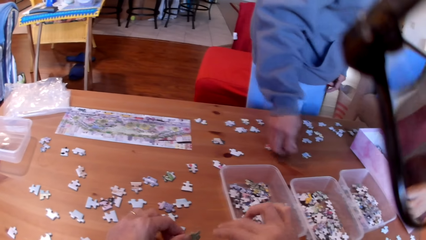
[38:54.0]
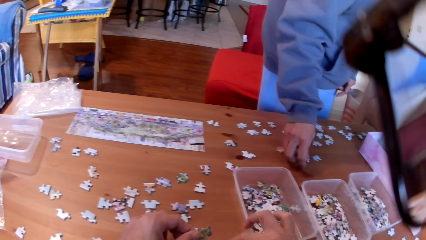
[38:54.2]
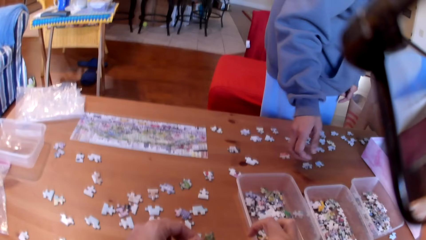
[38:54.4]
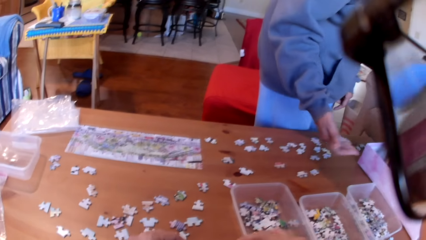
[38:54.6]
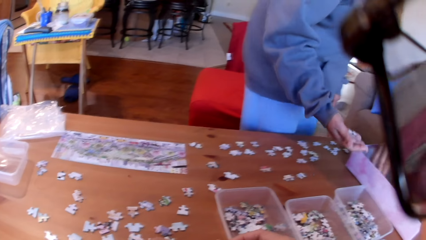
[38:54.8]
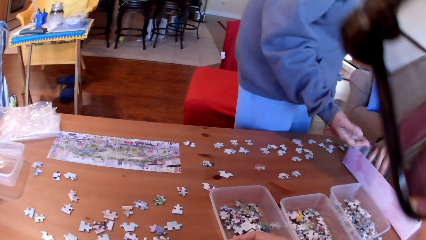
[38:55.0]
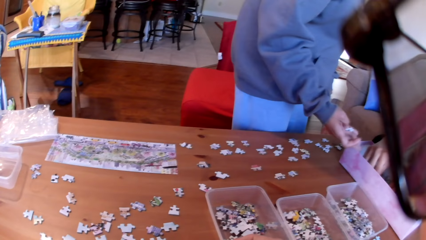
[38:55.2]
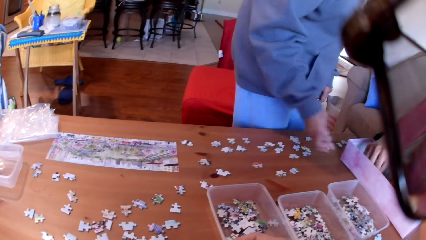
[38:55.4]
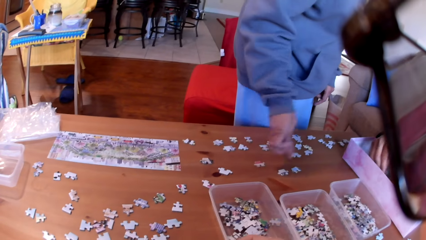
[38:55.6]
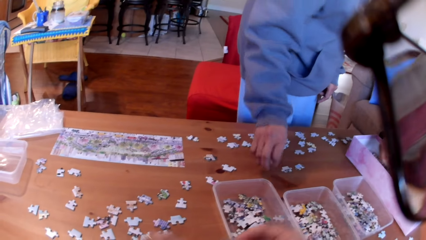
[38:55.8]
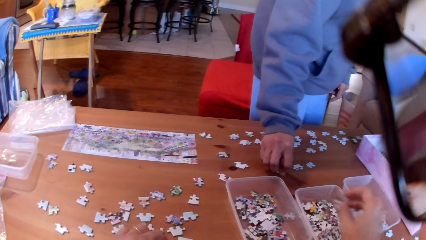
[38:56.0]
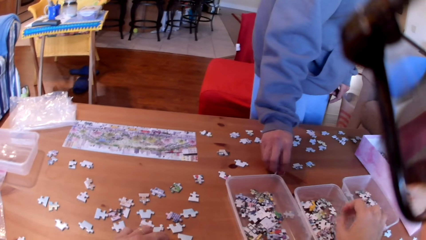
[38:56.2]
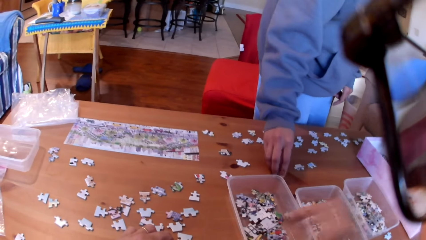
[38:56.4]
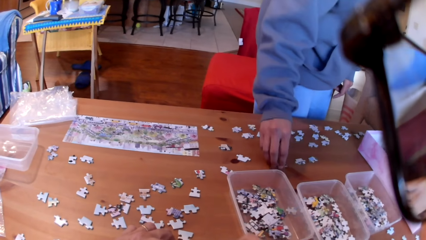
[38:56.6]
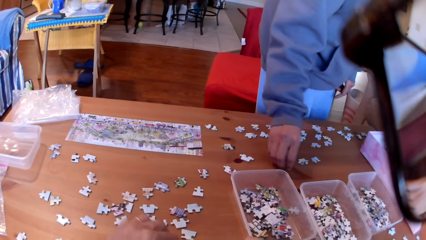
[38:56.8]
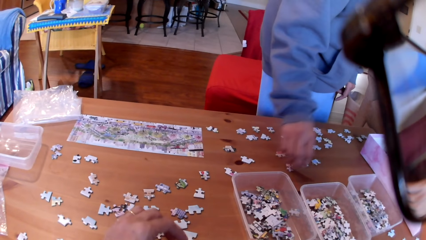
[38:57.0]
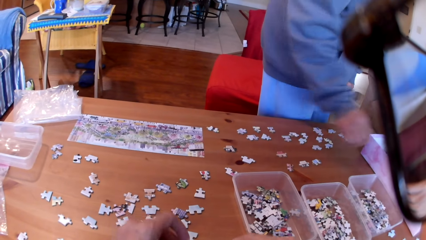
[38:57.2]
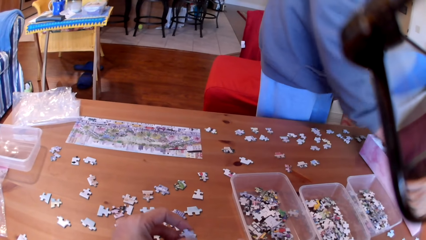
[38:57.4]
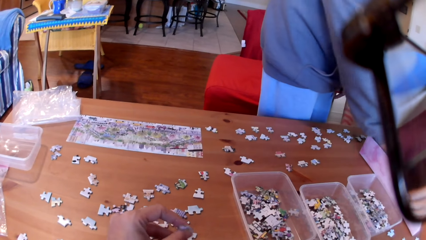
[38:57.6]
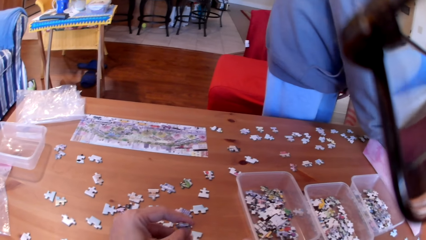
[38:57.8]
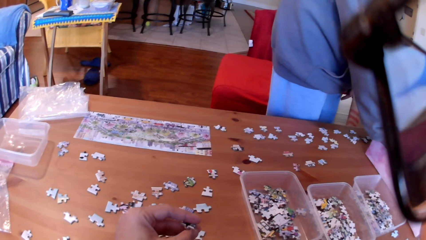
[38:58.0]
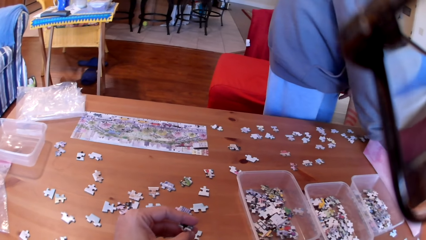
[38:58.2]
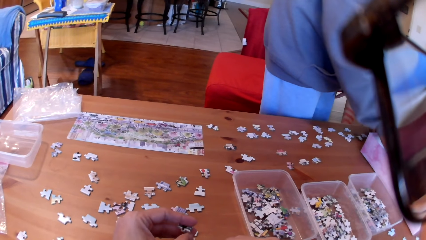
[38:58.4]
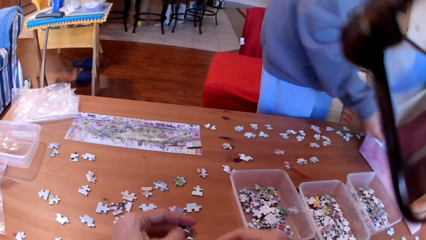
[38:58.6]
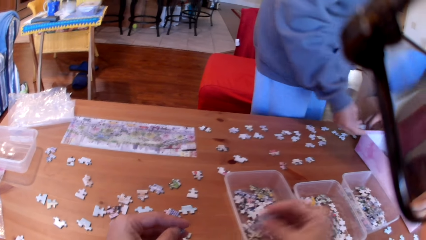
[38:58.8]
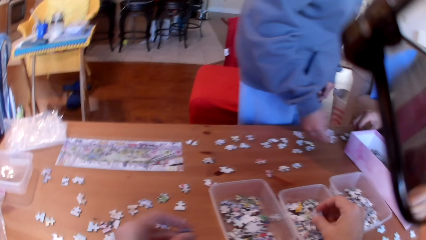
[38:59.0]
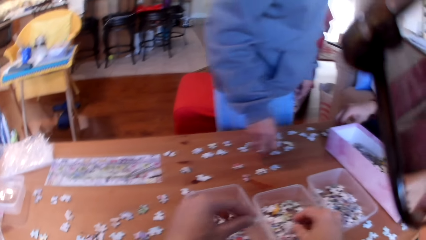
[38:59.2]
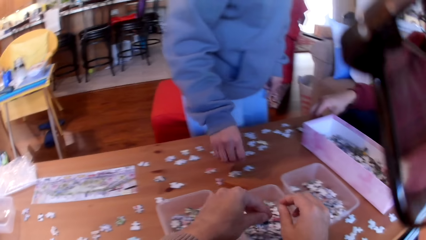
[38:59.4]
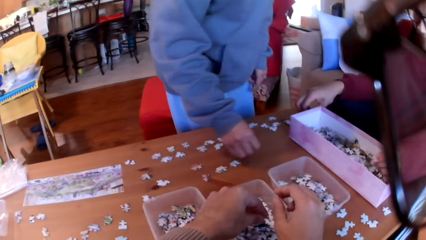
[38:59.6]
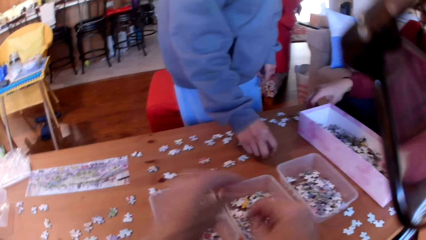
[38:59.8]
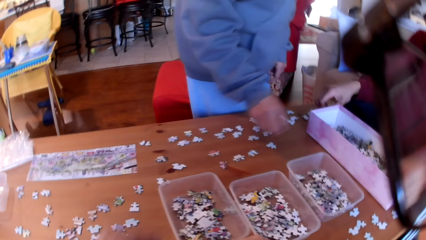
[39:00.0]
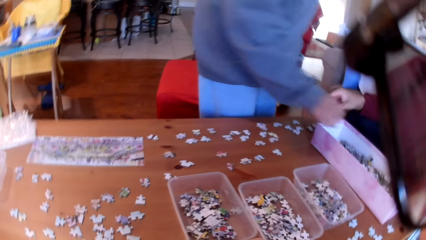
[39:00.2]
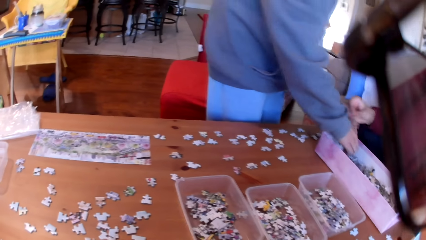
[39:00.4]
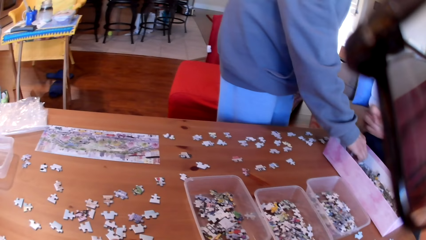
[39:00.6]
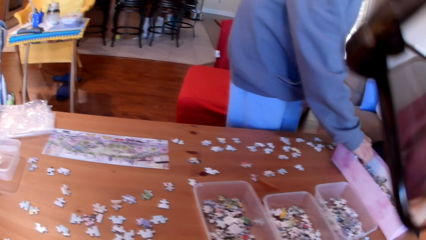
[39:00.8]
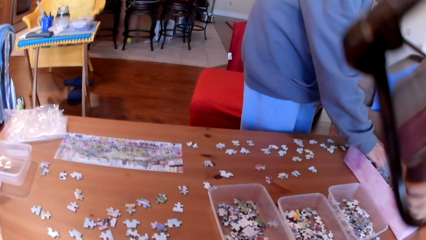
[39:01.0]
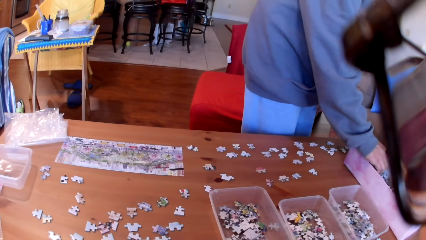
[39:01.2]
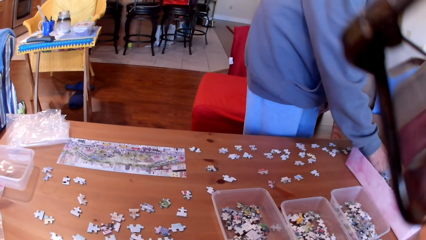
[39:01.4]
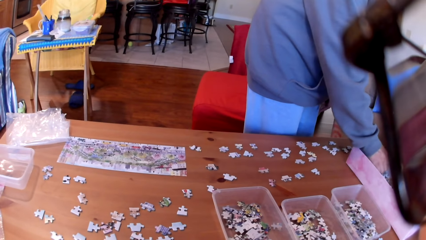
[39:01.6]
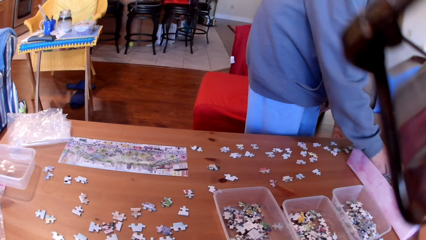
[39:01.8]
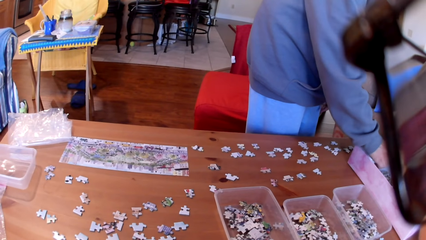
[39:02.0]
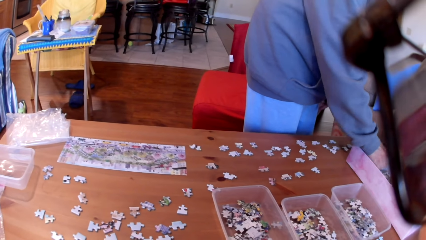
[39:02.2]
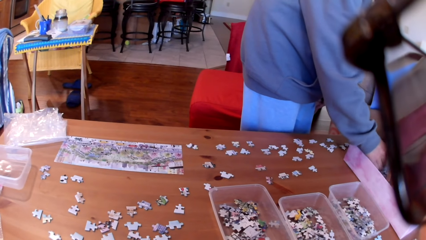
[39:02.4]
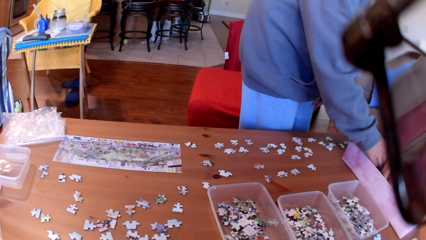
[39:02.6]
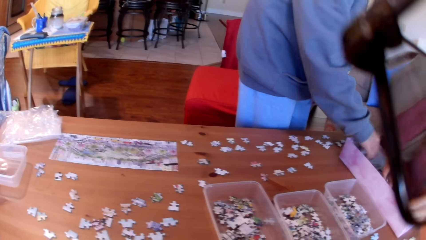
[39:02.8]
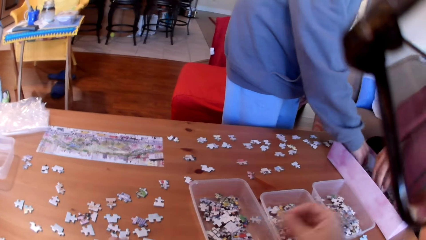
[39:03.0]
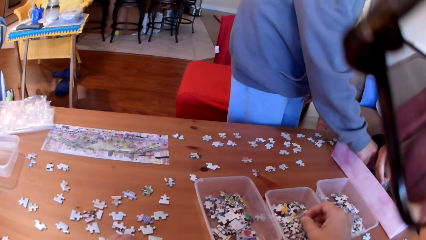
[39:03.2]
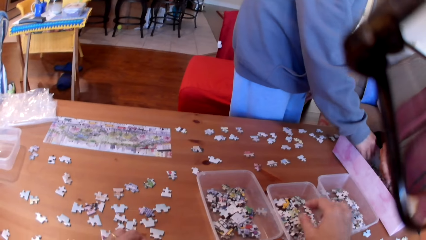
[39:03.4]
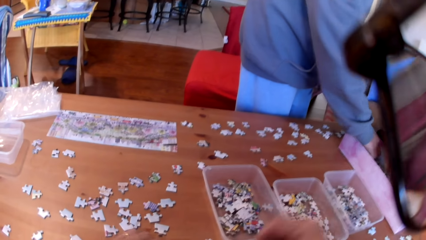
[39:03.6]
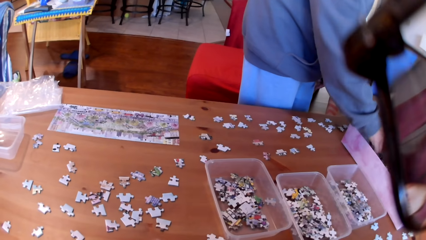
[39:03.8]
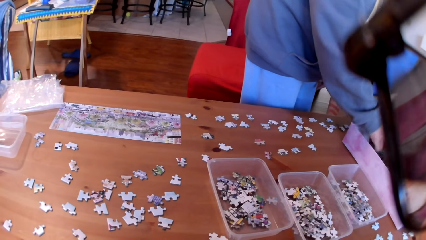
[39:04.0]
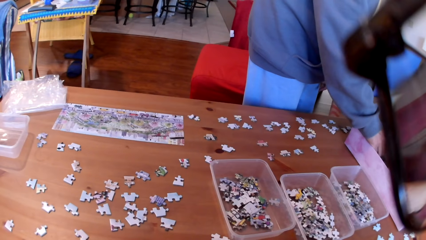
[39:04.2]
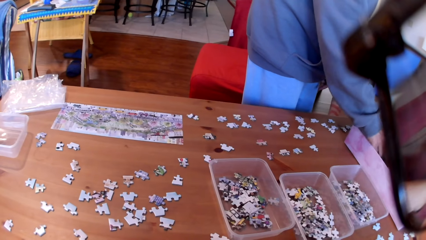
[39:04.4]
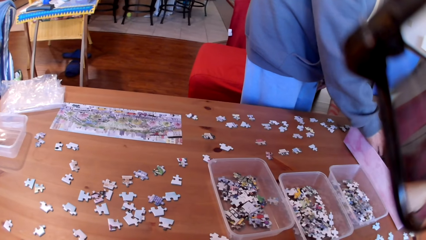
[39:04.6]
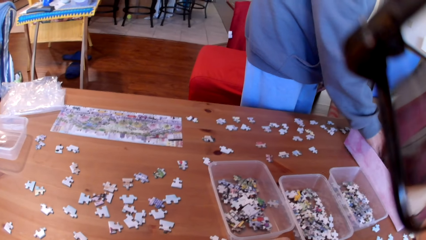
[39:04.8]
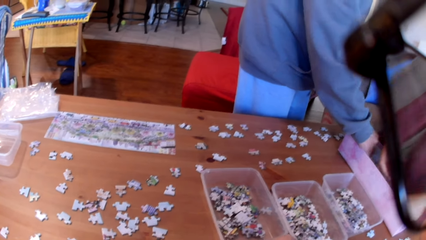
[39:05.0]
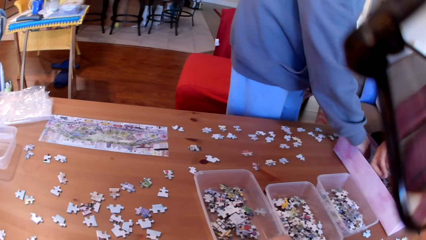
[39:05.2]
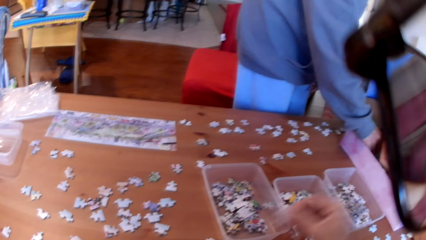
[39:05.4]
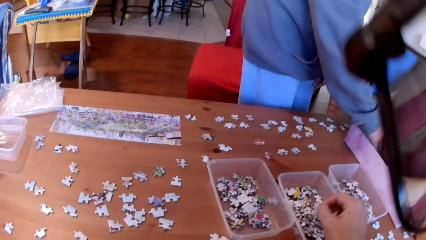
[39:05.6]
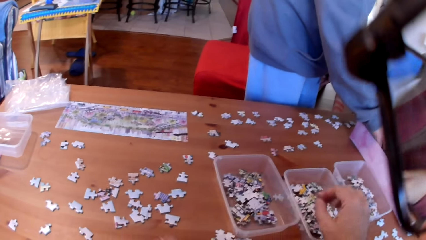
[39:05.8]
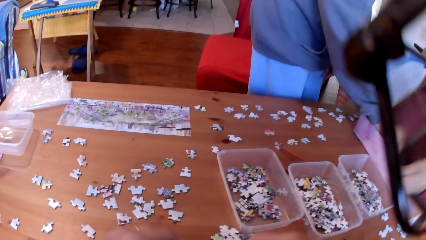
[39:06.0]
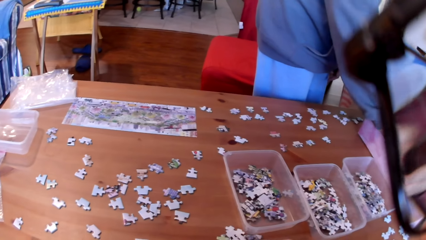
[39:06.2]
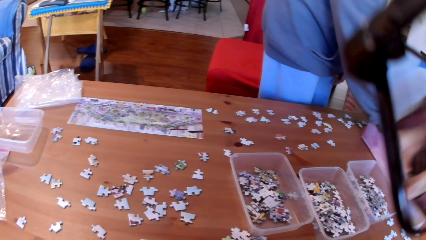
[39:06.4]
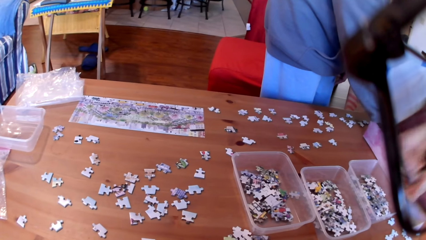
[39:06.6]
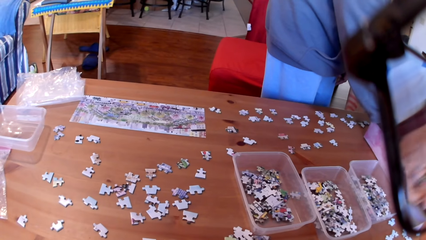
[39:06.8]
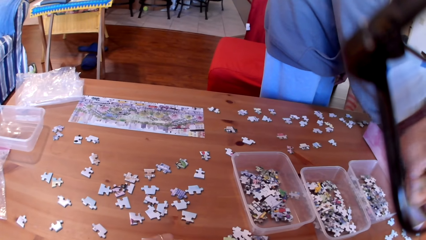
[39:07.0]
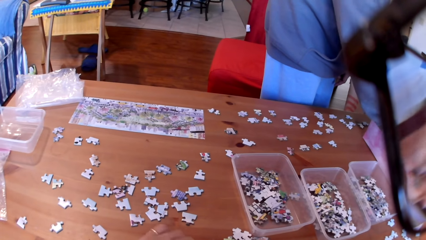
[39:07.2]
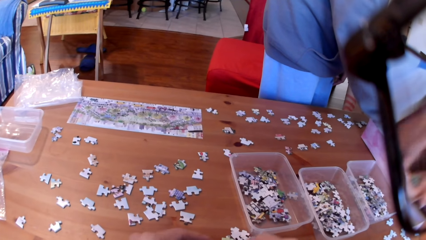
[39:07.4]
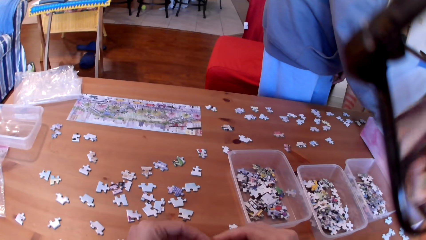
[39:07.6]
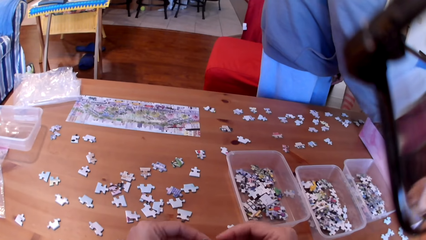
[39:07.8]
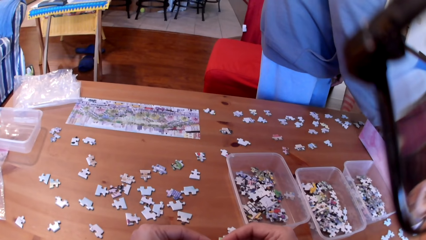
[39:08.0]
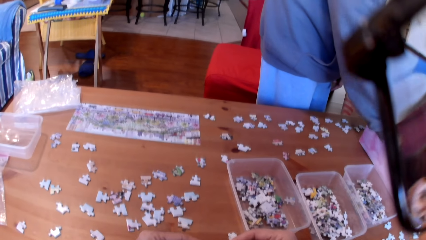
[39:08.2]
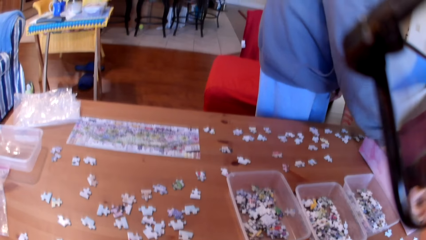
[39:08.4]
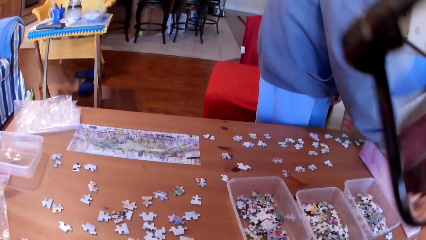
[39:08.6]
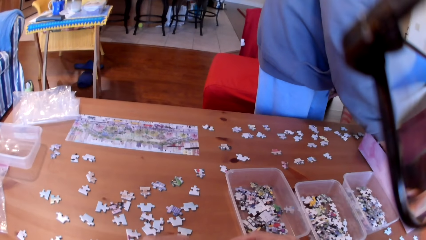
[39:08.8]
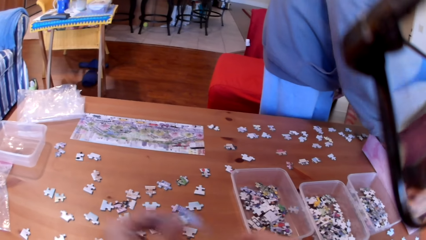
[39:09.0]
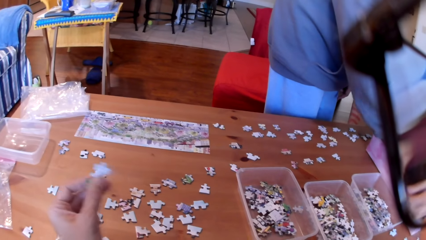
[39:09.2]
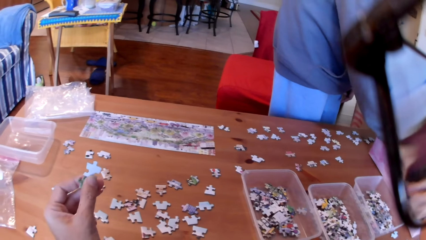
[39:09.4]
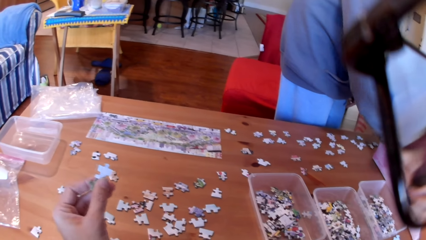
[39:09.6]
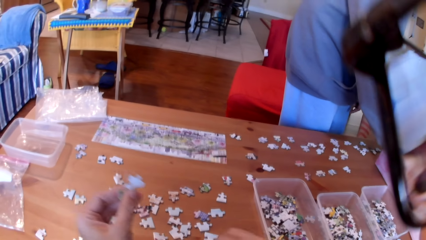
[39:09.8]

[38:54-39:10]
A woman puts the jigsaw puzzle on the table. The camera wearer takes a puzzle. The woman puts the puzzle on the table. The camera wearer puts the jigsaw puzzles in the tin. They take a puzzle. The woman takes a puzzle from the table. The camera wearer holds a puzzle on the hand. They put the puzzle in the tin. The woman puts a puzzle on the table and takes a puzzle. The camera wearer puts the puzzle in the tin. They put the puzzle in the tin again. They take a puzzle. They hold the puzzle on the left hand.
